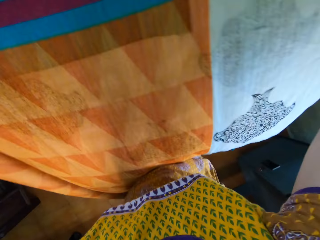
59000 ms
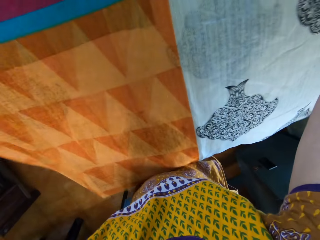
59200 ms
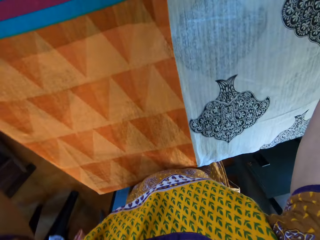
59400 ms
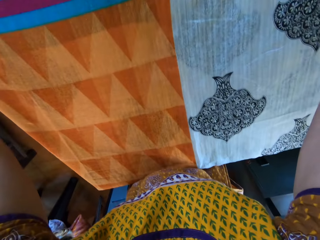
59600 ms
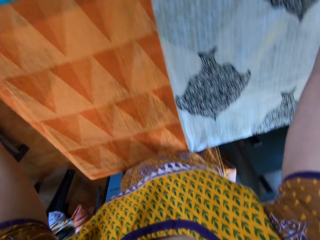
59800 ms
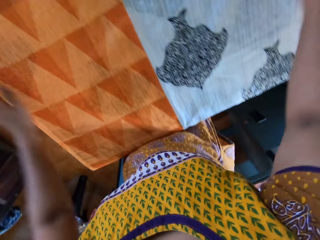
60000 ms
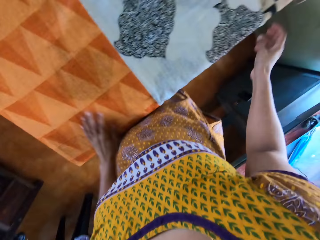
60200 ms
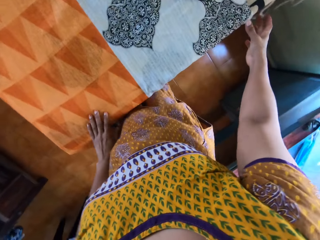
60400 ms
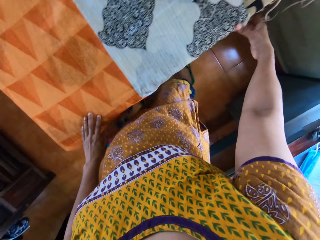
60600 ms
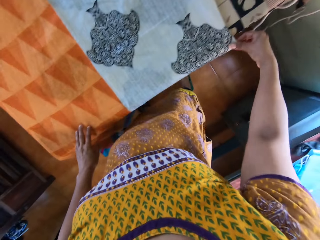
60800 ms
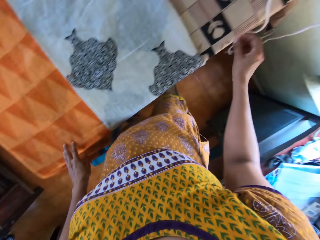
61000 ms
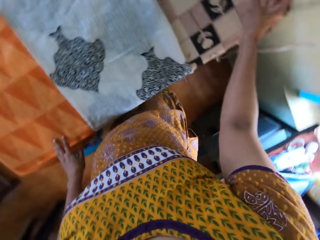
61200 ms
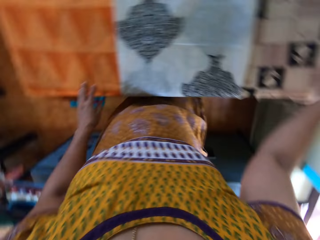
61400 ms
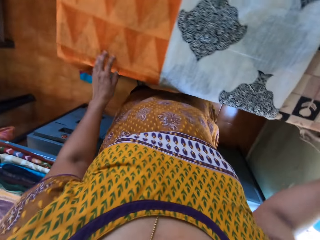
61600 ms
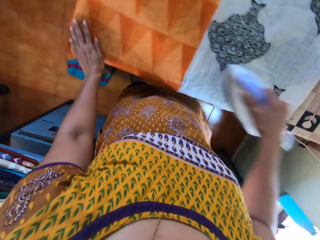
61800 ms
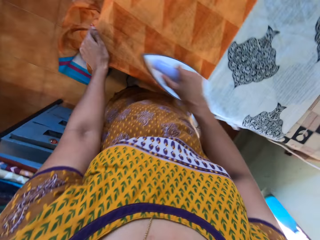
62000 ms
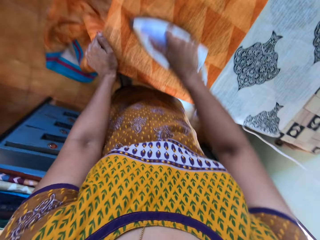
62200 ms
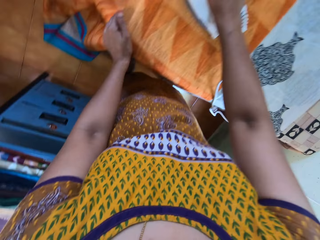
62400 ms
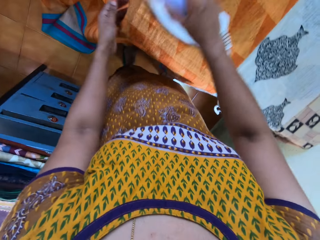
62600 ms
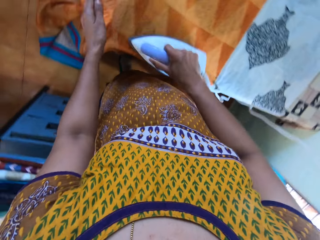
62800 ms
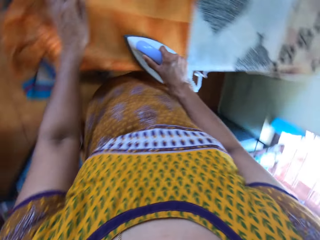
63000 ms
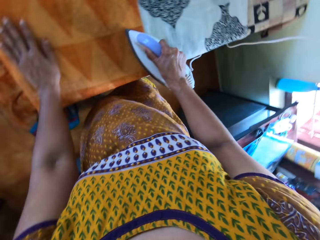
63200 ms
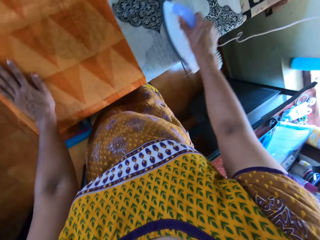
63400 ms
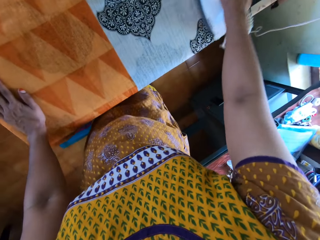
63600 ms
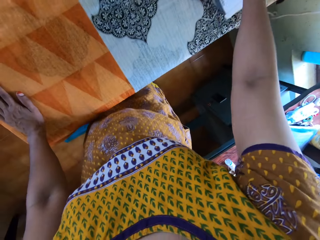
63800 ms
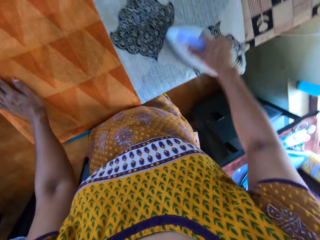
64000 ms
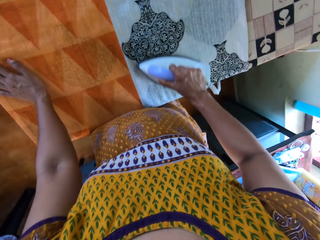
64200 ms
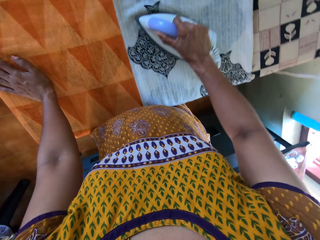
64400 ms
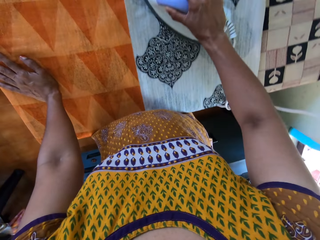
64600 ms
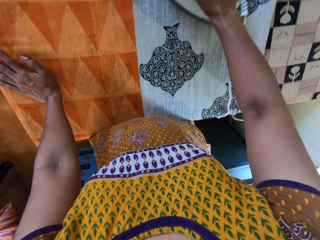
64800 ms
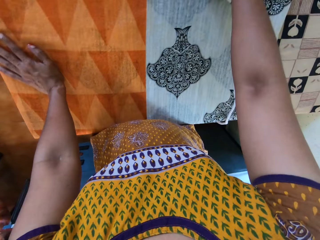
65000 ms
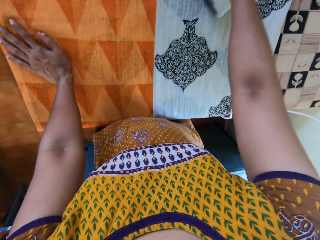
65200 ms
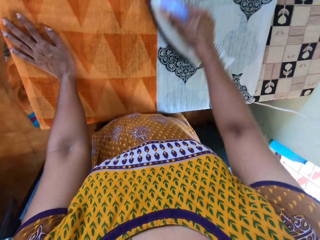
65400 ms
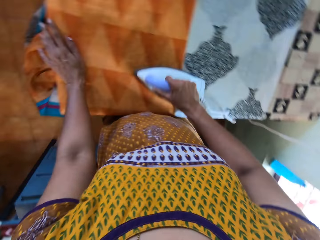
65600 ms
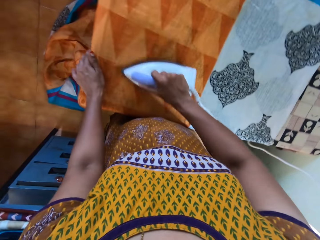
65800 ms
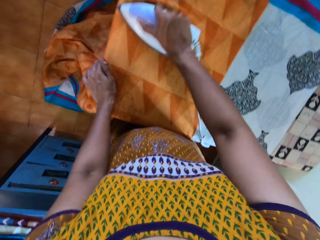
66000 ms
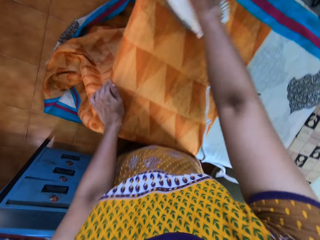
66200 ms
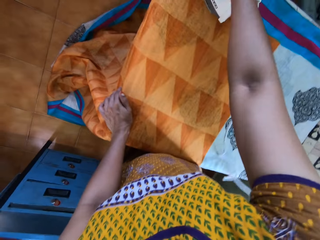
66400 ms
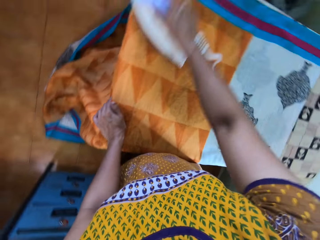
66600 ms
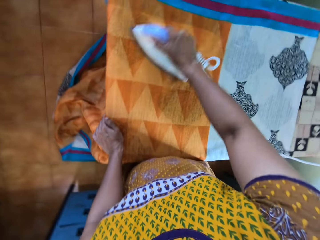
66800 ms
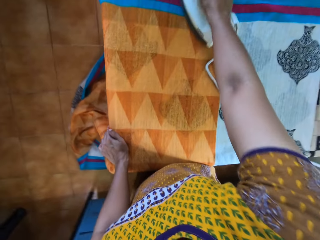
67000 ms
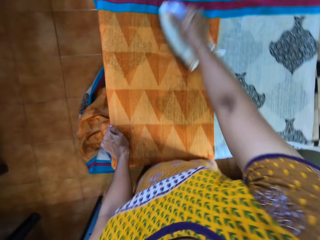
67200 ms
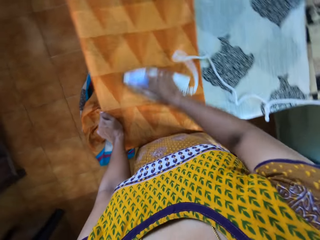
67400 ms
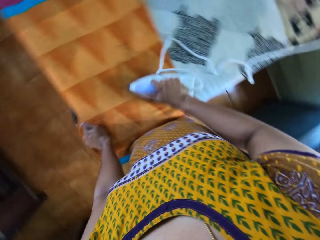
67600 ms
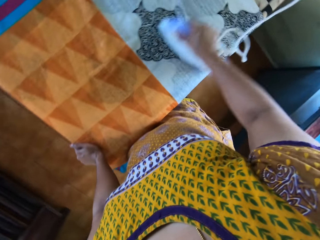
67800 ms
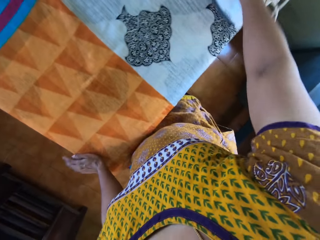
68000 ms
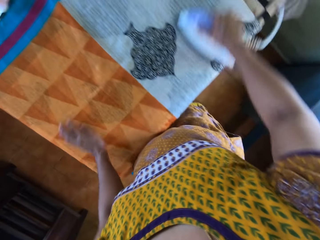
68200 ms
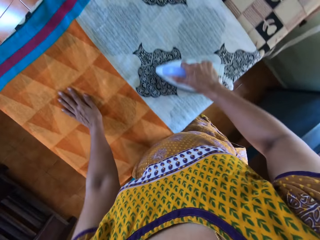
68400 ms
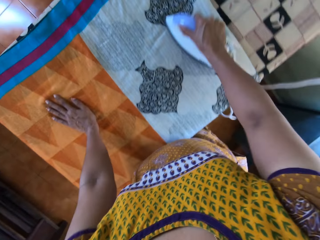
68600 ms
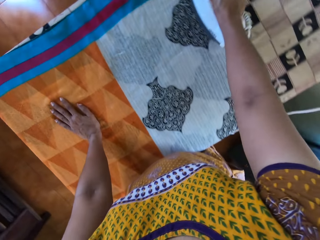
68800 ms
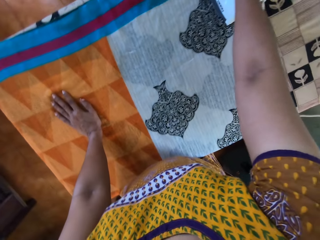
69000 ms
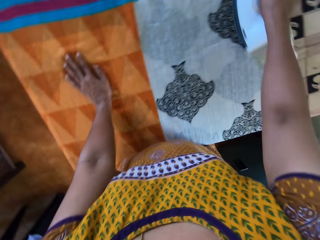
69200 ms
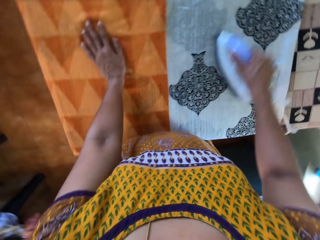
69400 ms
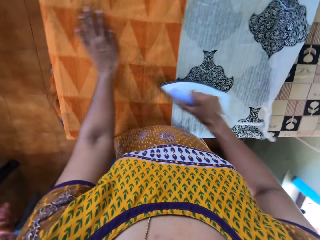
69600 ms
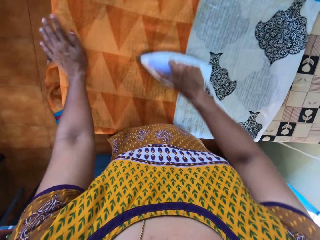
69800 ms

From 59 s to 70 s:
The camera wearer spreads the linen on the table. She picks up the iron on the pressing table with her right hand. She irons the fabric on the pressing table with the iron in her right hand. She holds the iron cloth. She irons the linen.

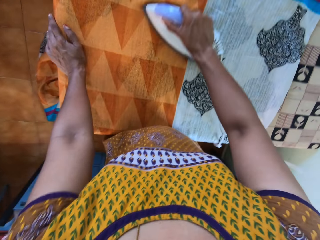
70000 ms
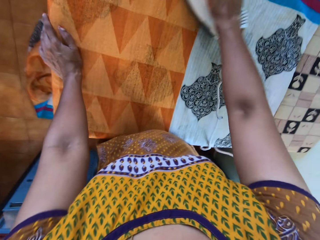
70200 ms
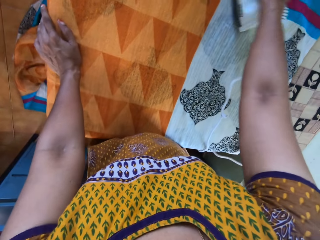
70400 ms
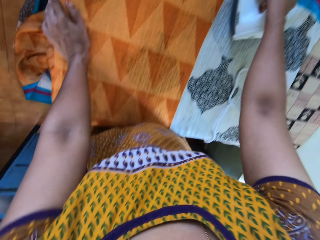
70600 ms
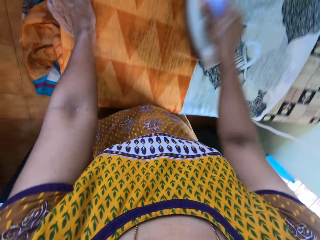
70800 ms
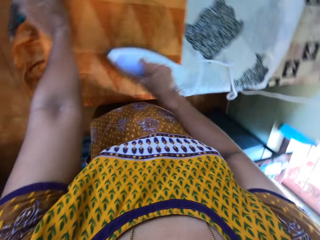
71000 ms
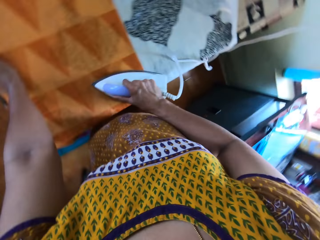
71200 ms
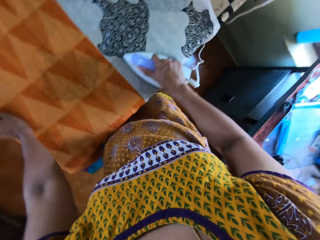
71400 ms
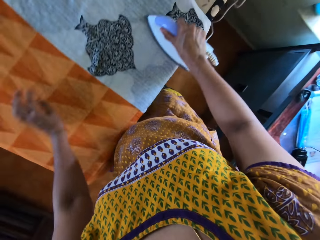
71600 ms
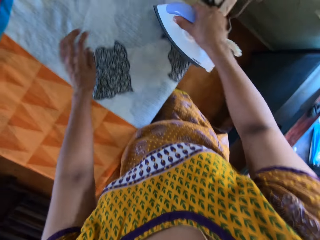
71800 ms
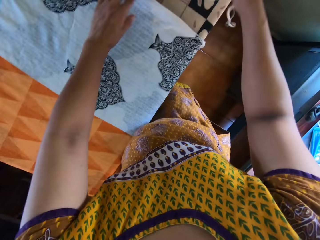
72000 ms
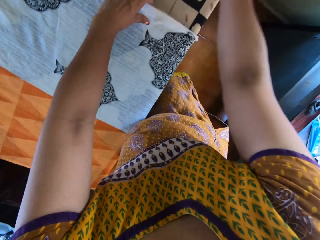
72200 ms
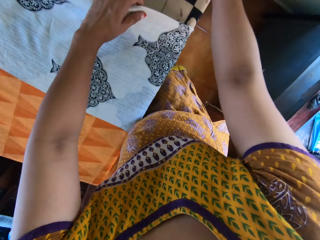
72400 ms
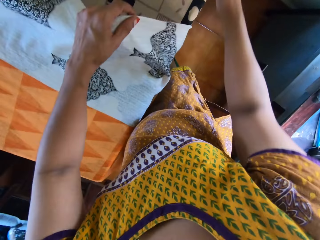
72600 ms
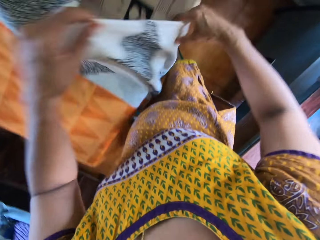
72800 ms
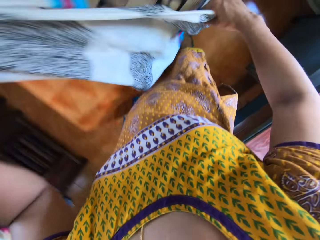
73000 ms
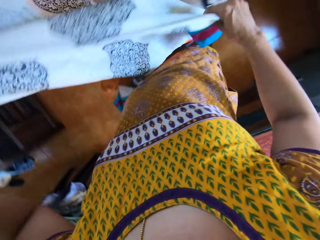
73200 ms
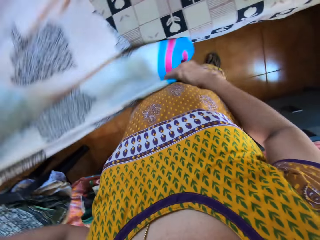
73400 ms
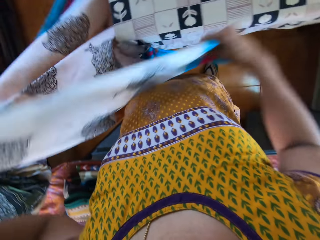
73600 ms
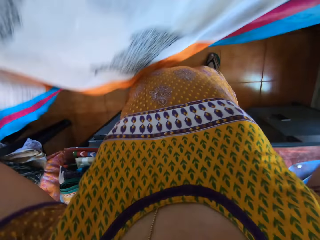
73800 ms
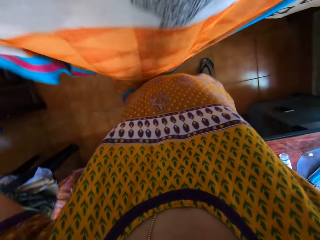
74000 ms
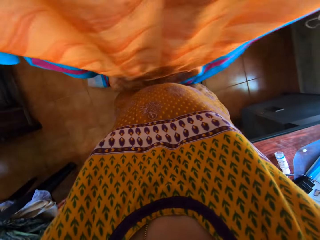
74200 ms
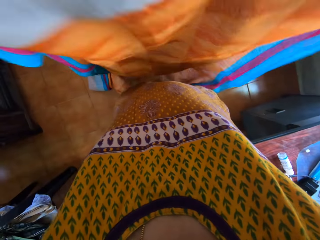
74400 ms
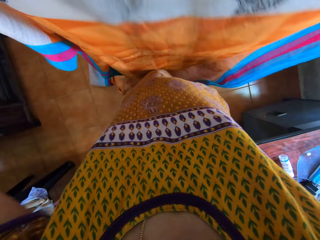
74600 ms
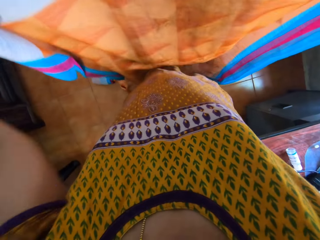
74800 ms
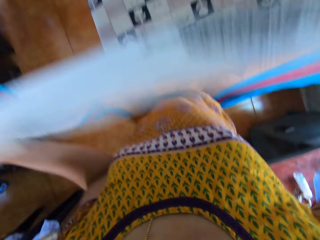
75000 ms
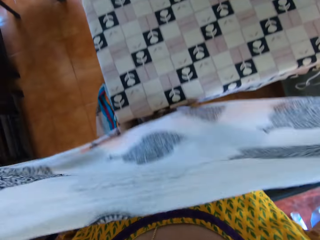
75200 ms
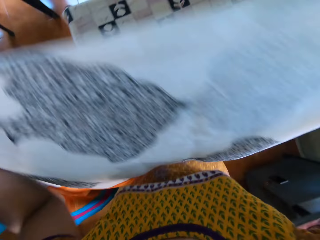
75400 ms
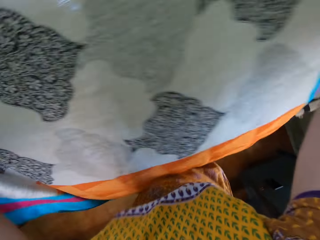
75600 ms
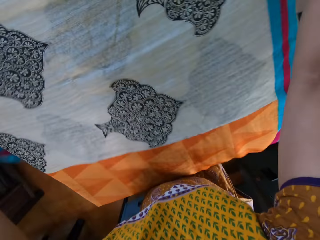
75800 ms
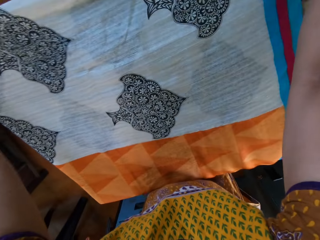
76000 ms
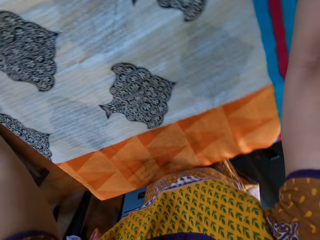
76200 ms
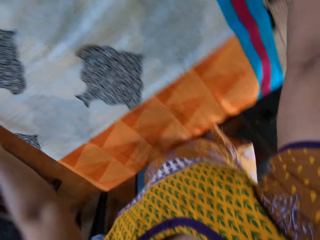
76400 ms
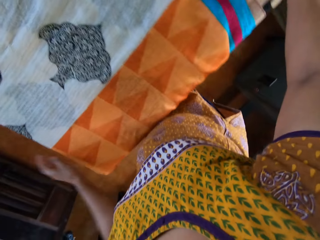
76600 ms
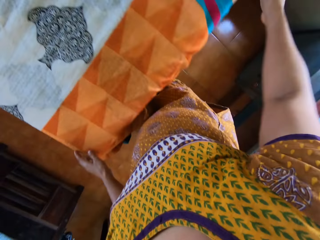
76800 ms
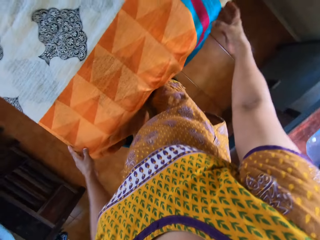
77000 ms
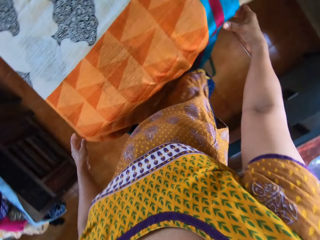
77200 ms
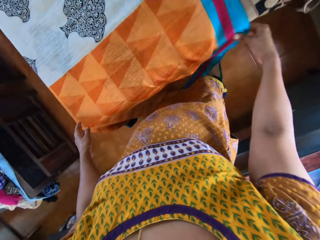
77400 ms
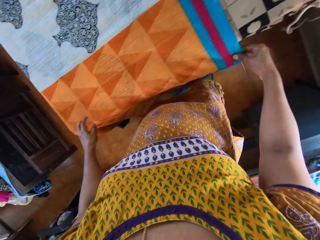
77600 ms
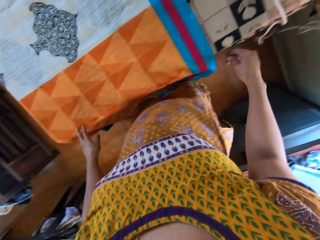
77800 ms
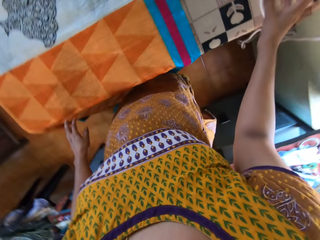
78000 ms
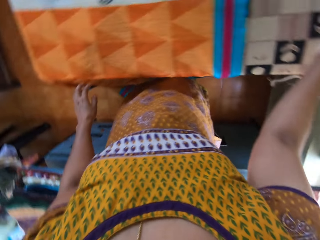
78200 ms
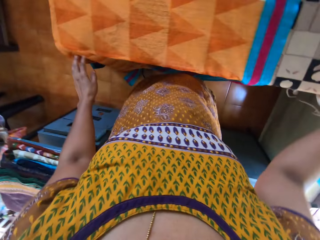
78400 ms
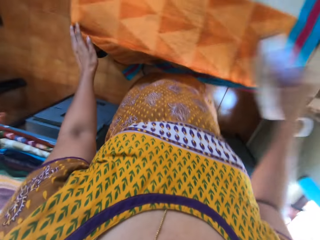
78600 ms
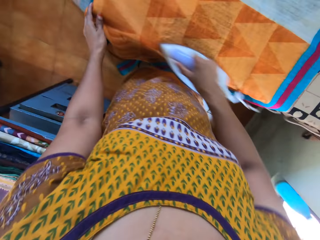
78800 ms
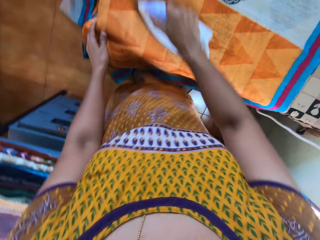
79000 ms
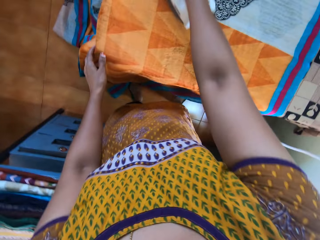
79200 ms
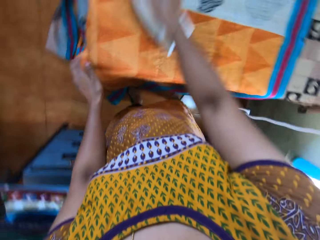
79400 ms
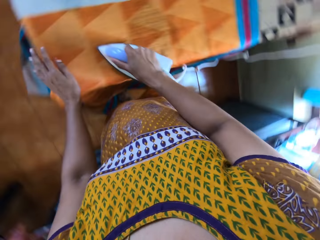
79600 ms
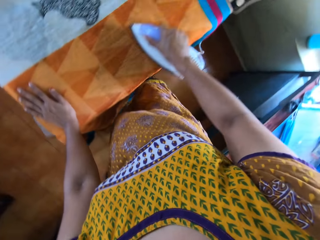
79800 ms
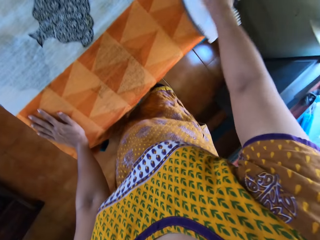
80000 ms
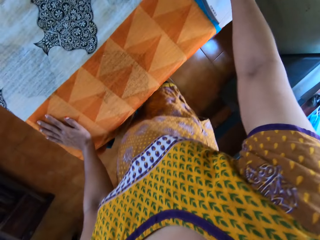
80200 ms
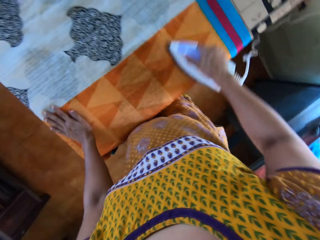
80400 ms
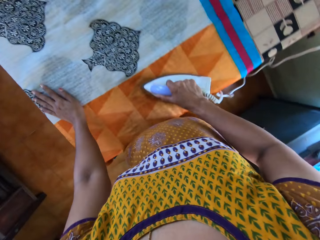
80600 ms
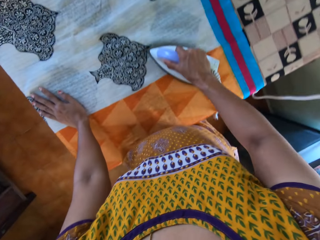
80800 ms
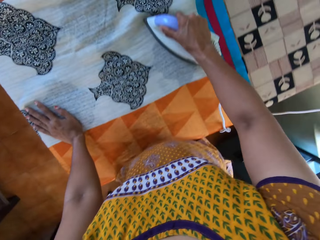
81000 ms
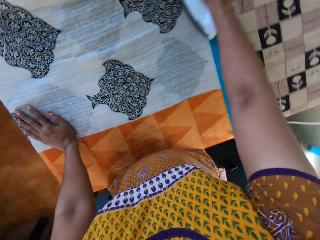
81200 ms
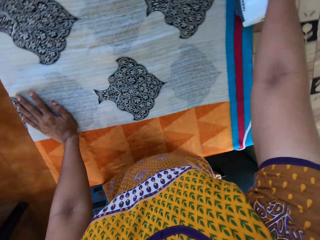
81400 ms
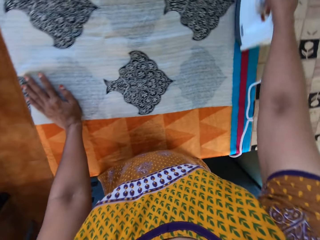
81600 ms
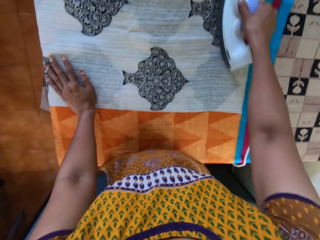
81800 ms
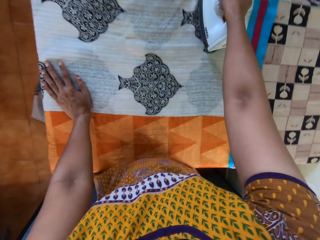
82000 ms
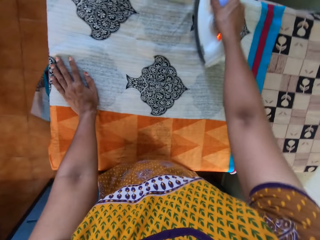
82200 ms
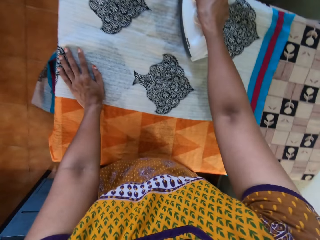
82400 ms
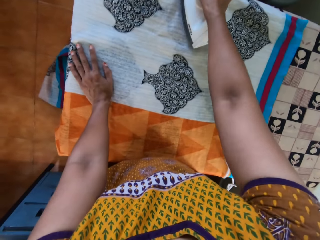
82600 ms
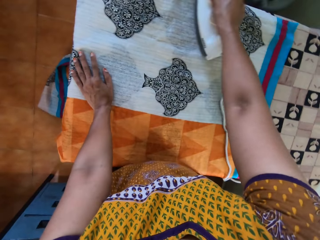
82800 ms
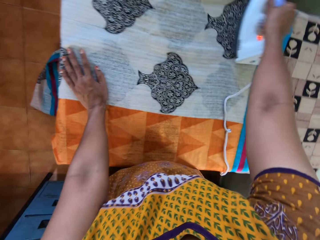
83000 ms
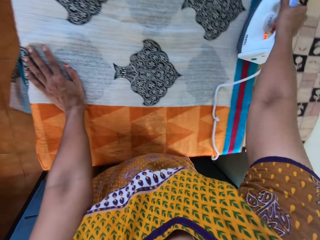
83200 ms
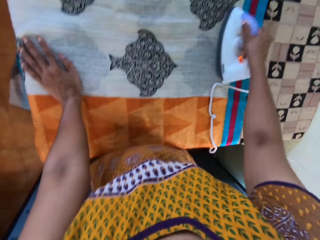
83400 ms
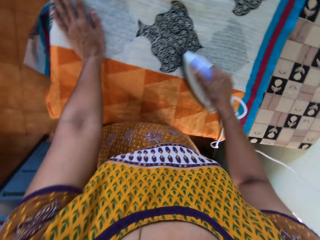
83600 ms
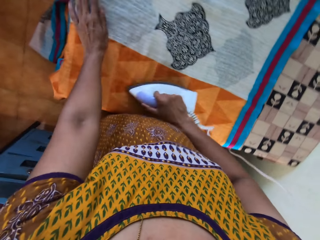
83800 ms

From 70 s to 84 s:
The camera wearer holds the linen. She picks up the fabric on the pressing table with both hands. She sets the fabric on the pressing table with both hands. She irons the fabric on the pressing table with the iron in her right hand. She holds the iron cloth.
